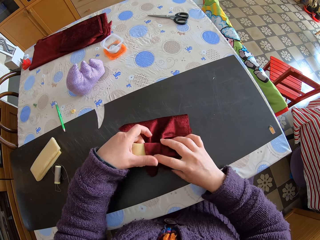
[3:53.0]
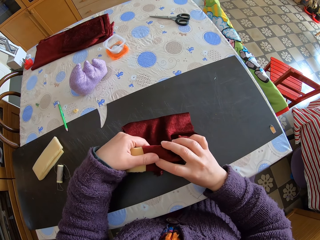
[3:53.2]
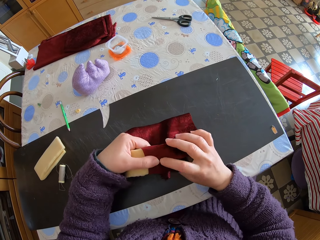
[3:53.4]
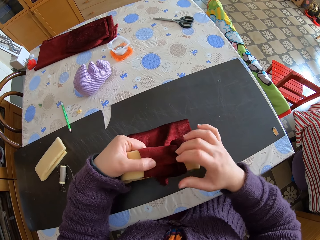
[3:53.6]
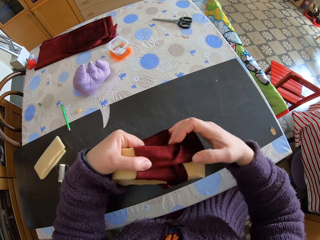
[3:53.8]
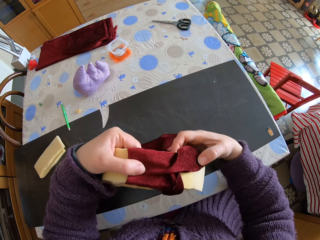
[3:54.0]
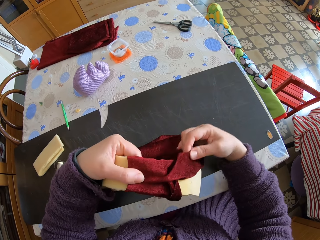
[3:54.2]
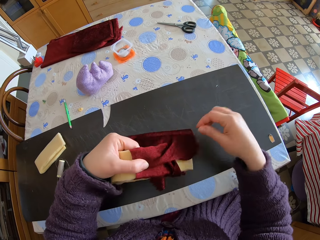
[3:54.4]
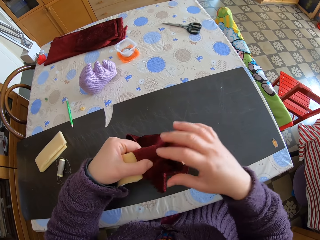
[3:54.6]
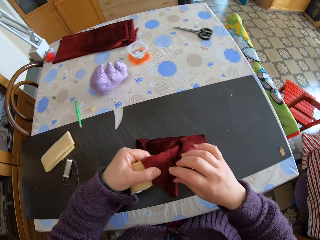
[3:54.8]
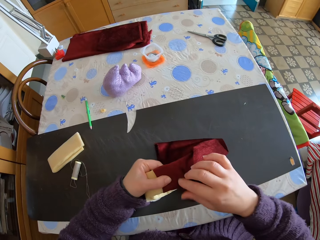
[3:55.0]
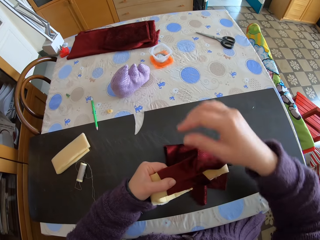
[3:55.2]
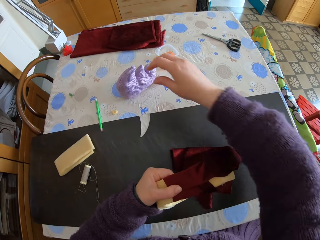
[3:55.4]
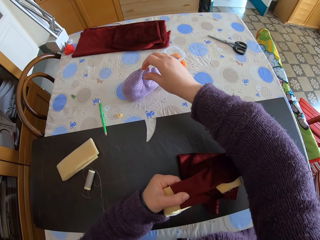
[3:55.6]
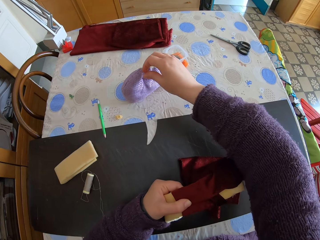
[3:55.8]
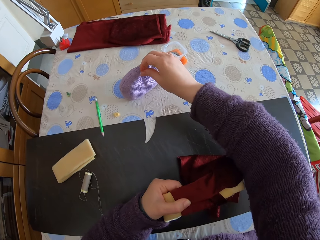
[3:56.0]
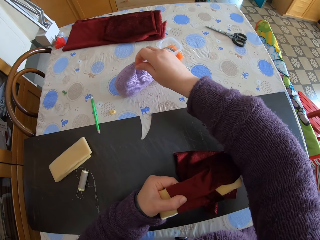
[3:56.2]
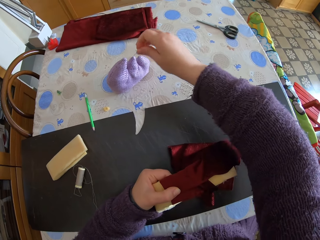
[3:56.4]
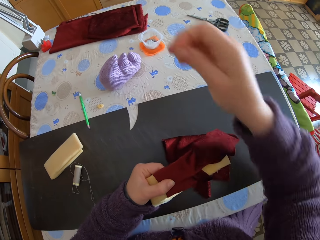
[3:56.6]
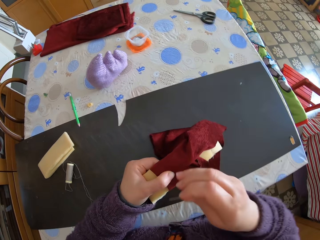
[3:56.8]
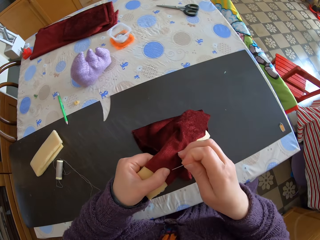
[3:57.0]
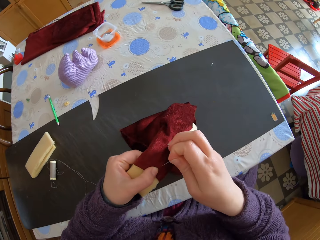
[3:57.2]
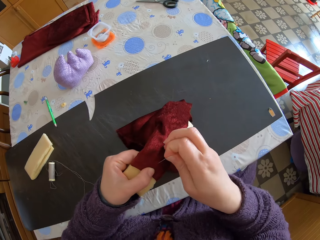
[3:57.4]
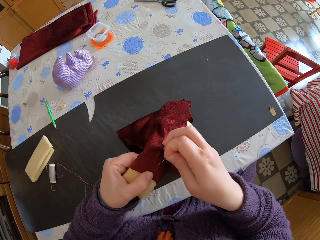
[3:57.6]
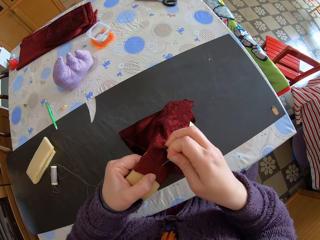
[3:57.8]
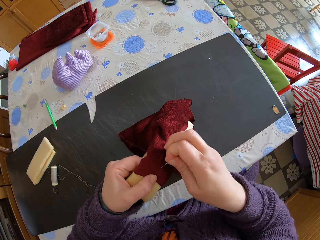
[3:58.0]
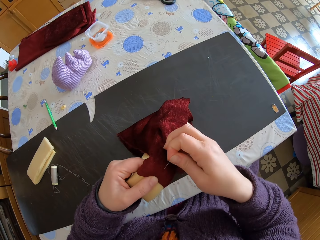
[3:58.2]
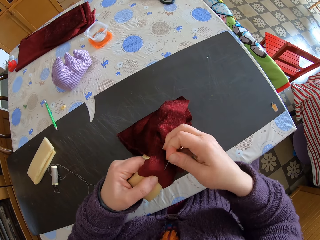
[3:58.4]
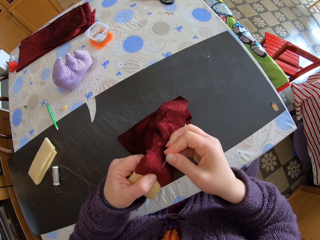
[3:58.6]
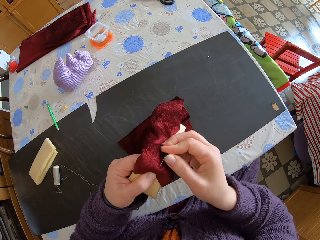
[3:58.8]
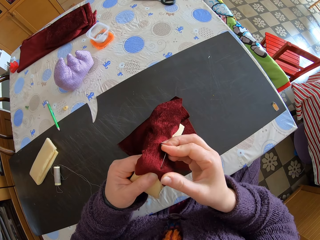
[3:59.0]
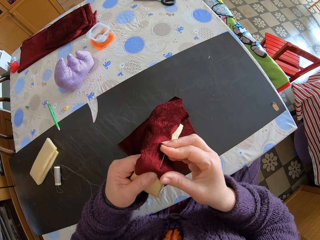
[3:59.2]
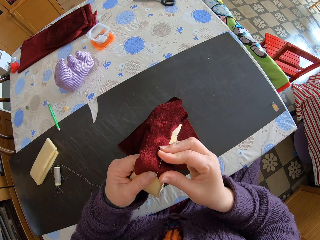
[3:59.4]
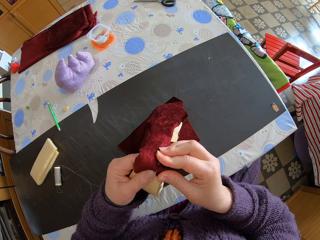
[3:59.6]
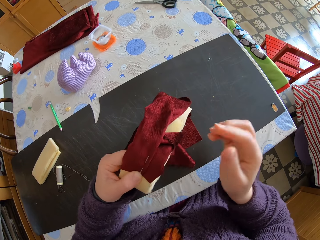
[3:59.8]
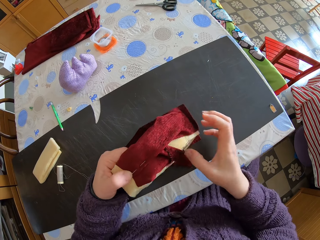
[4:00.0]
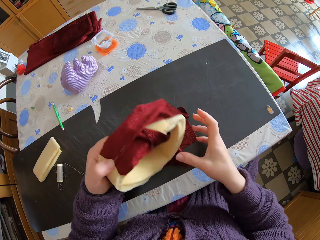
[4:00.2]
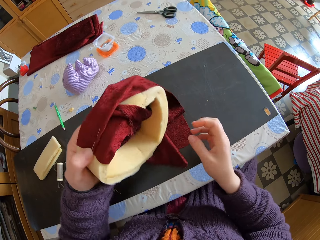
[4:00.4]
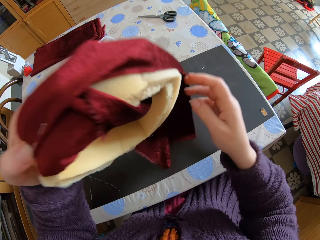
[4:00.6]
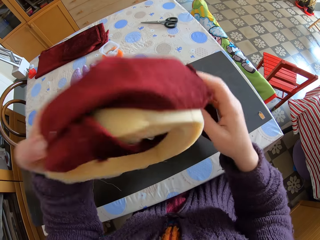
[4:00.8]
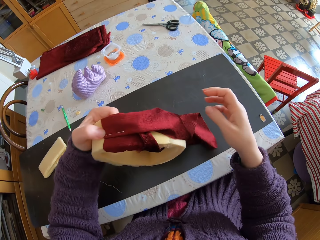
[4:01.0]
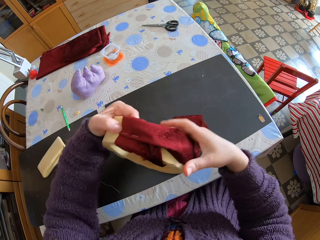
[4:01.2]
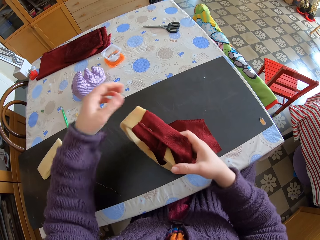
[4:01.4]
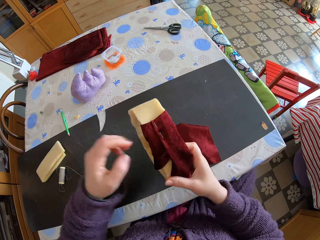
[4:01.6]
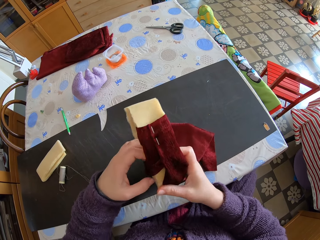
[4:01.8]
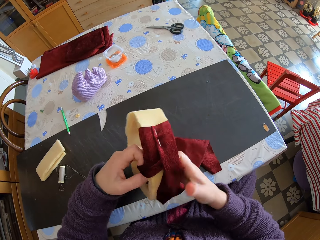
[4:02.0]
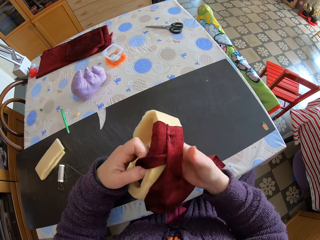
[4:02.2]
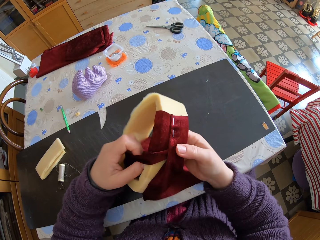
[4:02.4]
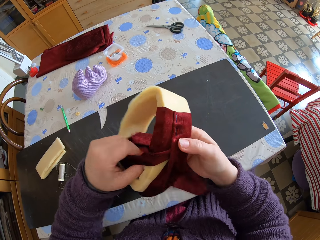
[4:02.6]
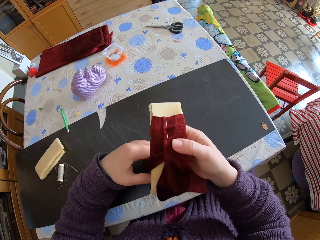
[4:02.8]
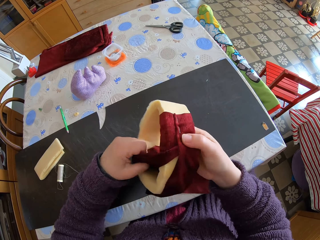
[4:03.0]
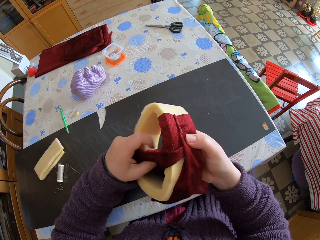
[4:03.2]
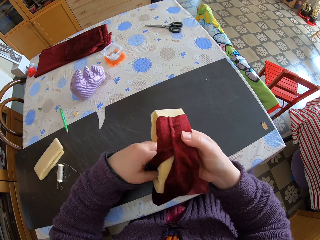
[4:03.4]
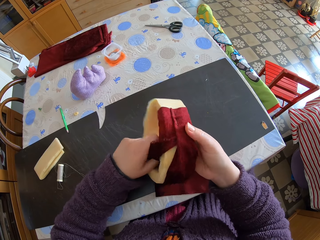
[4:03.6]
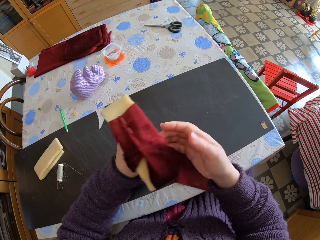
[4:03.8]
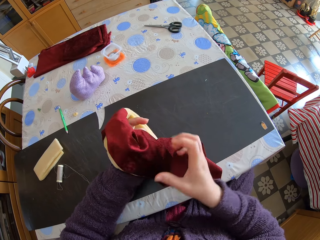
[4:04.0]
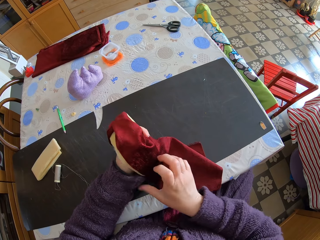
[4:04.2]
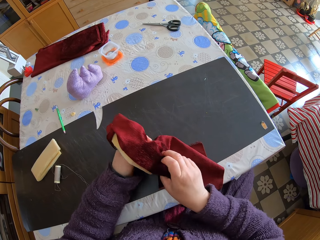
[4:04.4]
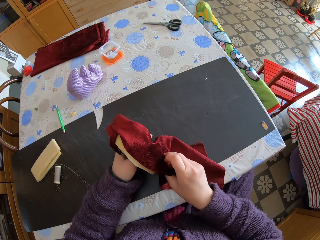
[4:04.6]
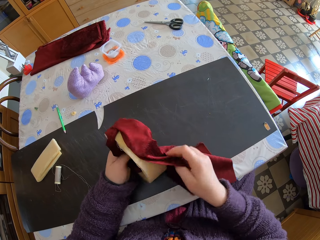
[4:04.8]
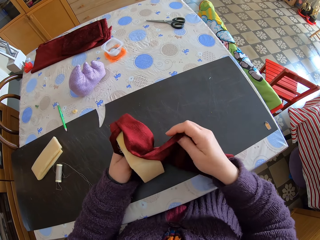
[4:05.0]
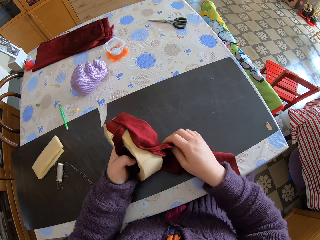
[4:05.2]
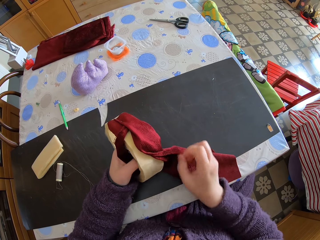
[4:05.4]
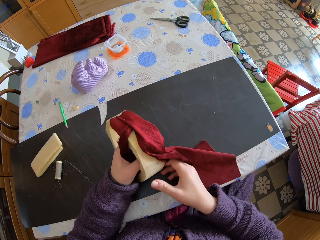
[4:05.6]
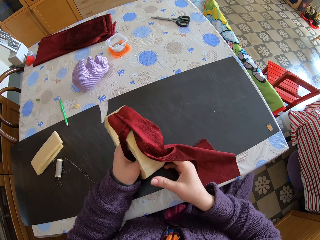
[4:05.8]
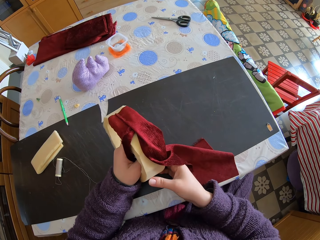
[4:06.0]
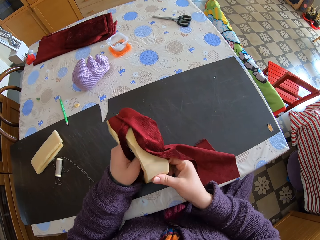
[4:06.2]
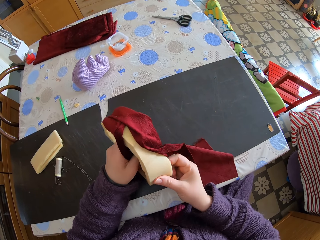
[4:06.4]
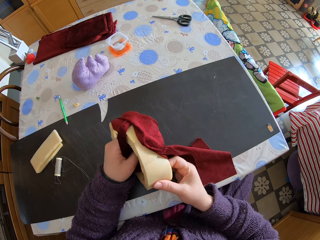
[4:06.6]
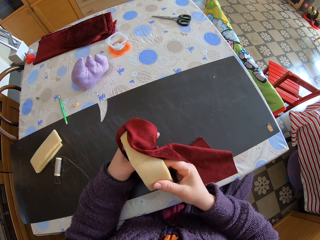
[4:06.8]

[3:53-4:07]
The camera wearer lifts the piece of sponge. They put the piece of sponge on the table. They pick up a pin from a cloth on the table. They join the foam to the piece of cloth with the pin. They lift the piece of sponge. They adjust the foam and piece of cloth. They pass the piece of sponge to the right hand. They fold the piece of cloth on the piece of sponge. They pass the piece of sponge to the left hand. They move the piece of cloth.

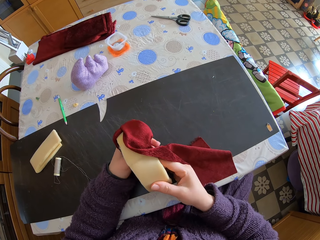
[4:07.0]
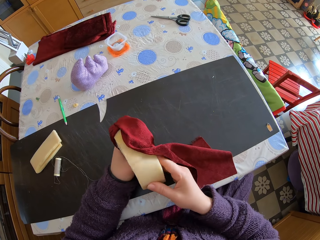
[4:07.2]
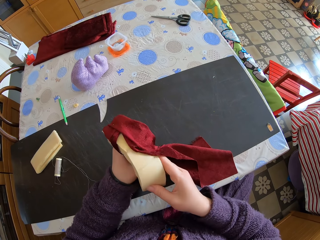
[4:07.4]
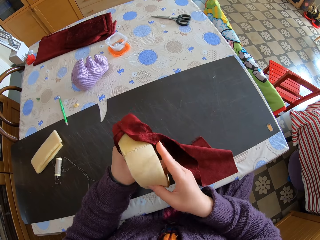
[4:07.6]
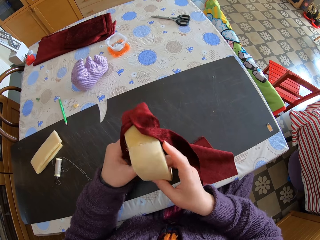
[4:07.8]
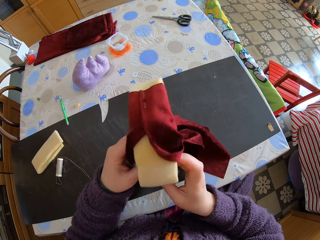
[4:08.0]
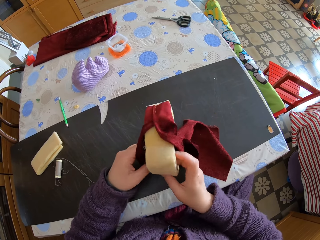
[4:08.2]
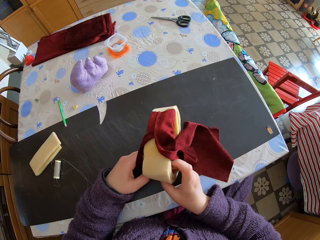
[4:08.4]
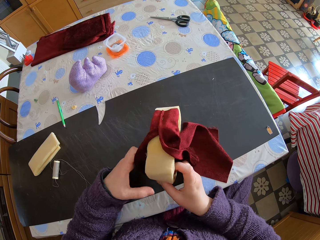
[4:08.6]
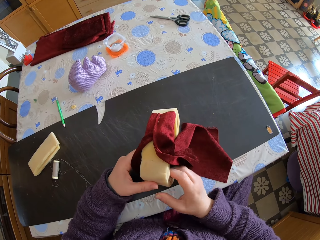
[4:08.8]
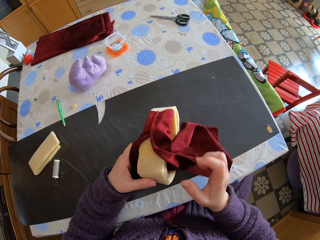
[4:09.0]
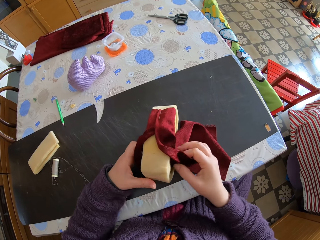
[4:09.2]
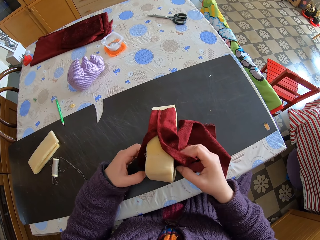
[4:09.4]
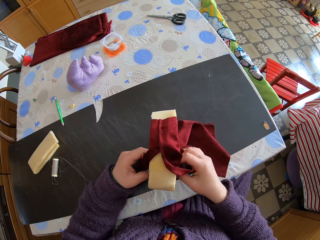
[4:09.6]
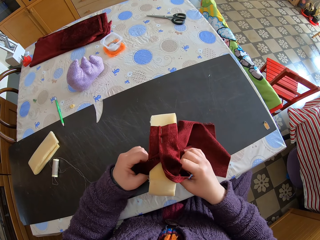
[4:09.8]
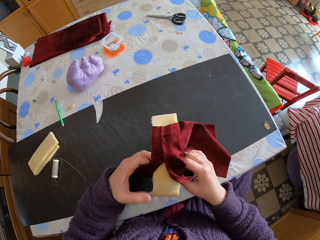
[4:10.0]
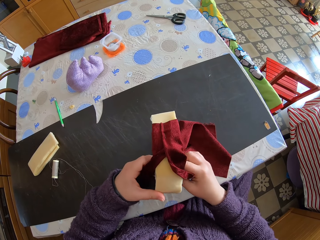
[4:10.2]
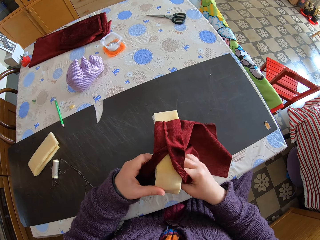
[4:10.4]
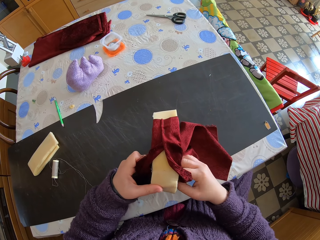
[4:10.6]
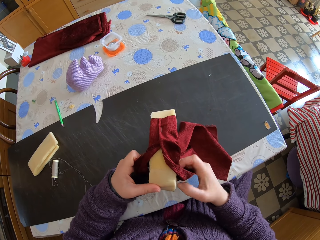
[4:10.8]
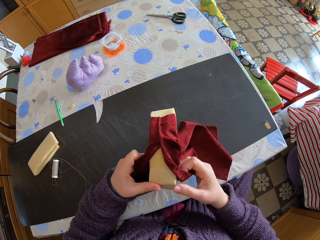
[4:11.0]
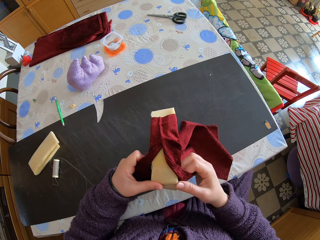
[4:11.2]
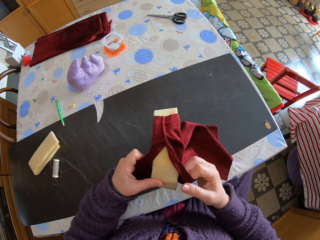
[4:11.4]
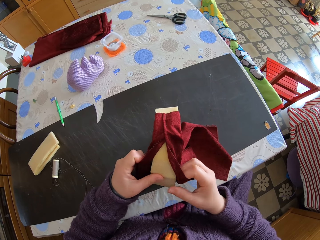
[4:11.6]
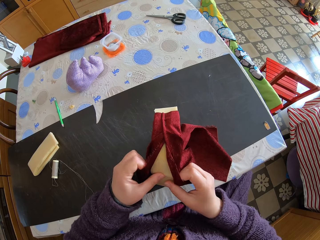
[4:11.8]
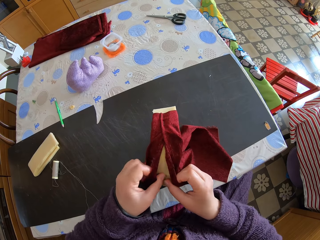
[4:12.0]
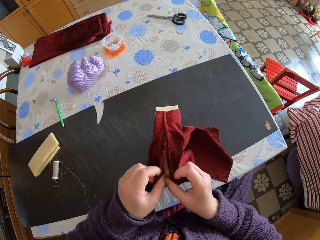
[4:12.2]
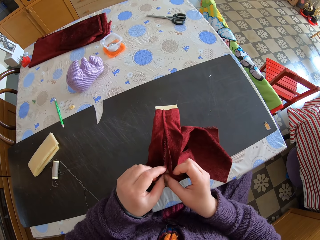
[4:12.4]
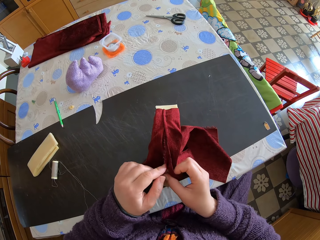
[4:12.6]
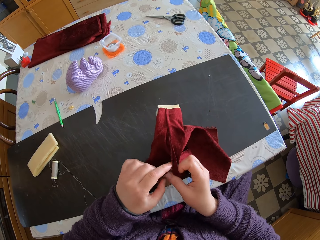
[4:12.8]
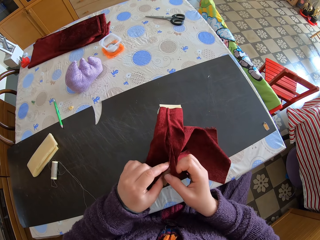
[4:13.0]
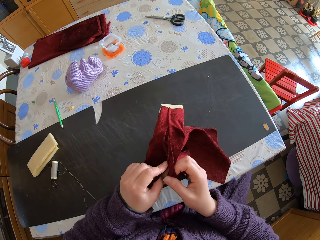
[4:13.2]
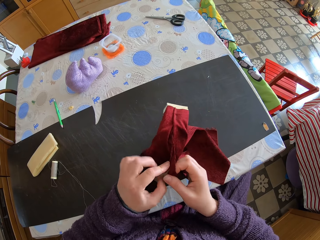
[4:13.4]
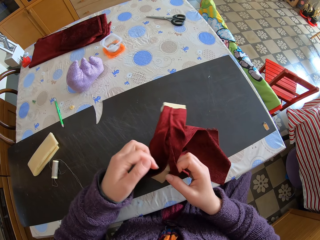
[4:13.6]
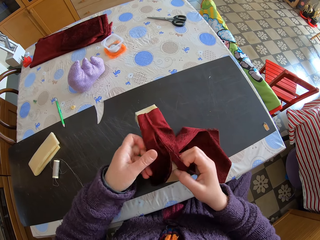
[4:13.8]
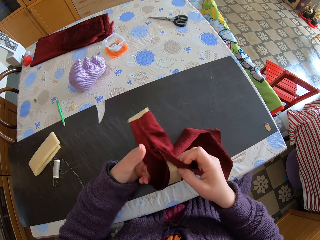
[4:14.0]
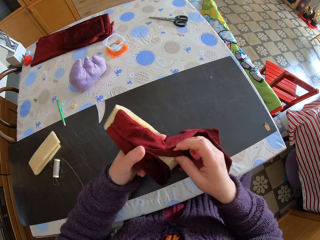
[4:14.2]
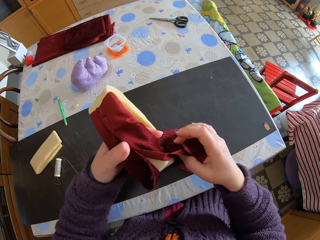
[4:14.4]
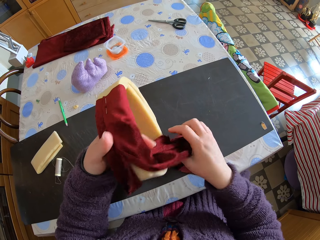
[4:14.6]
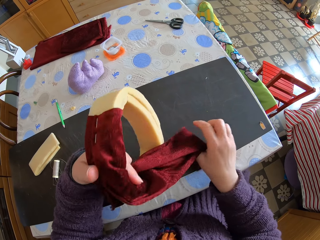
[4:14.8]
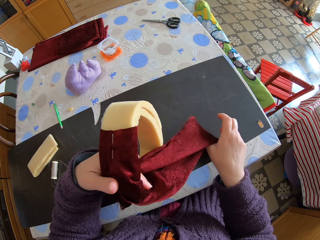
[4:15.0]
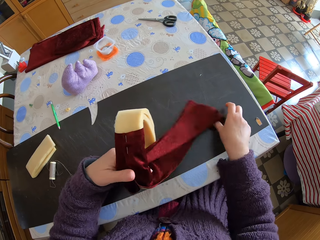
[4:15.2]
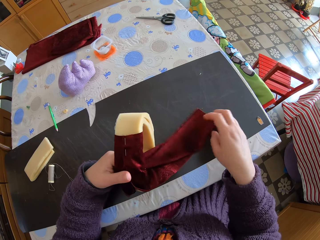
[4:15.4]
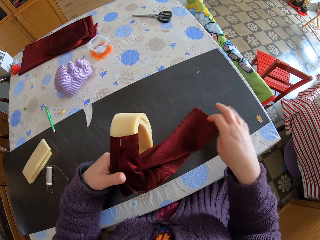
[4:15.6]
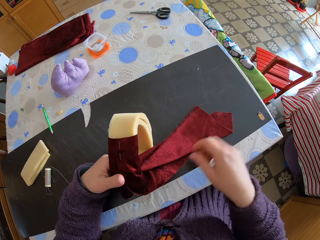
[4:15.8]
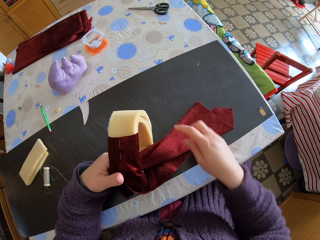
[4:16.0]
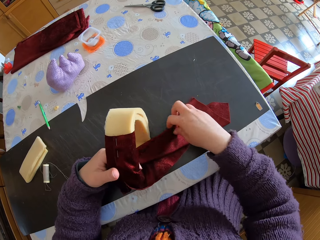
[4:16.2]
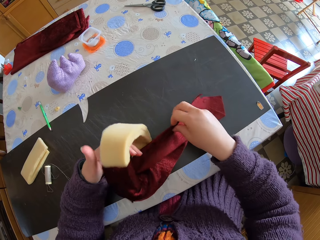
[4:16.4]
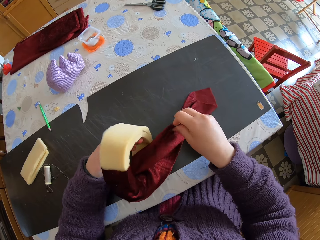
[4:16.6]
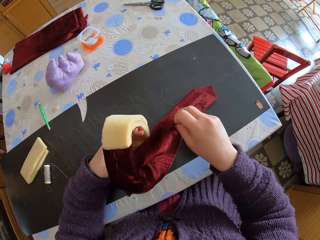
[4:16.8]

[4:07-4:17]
The camera wearer straightens the piece of cloth. They fold the piece of cloth on the piece of sponge. They lift the piece of sponge. They put the piece of sponge on the table.
